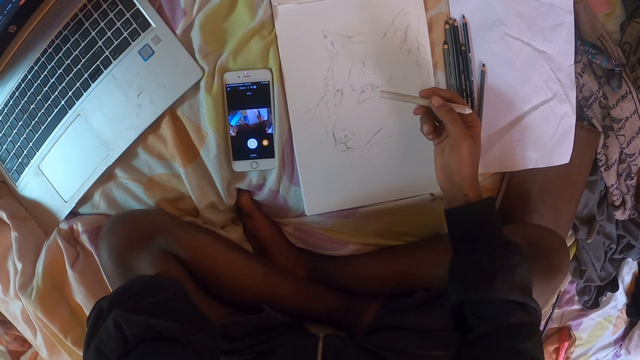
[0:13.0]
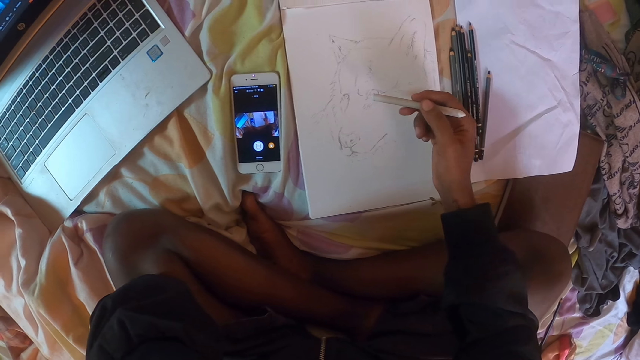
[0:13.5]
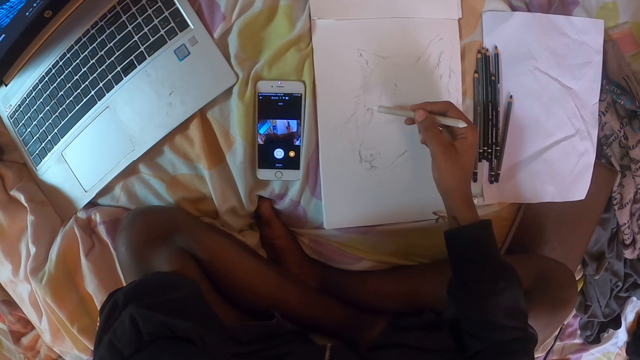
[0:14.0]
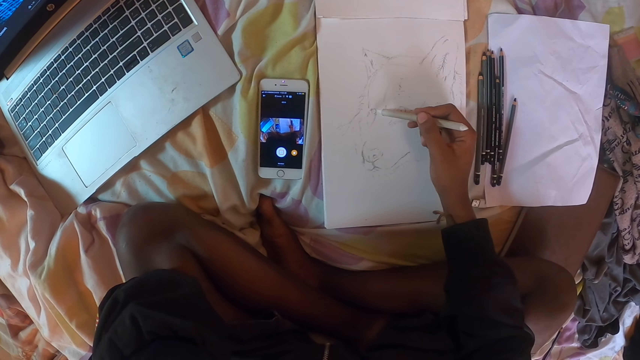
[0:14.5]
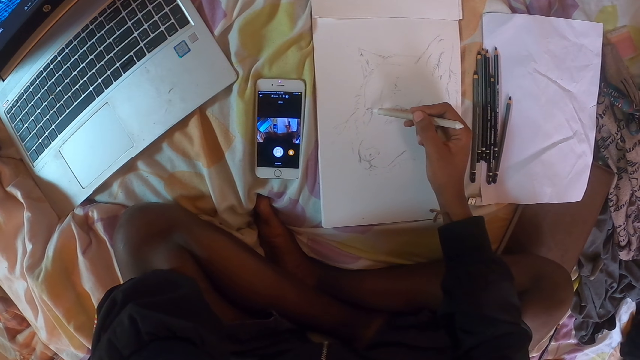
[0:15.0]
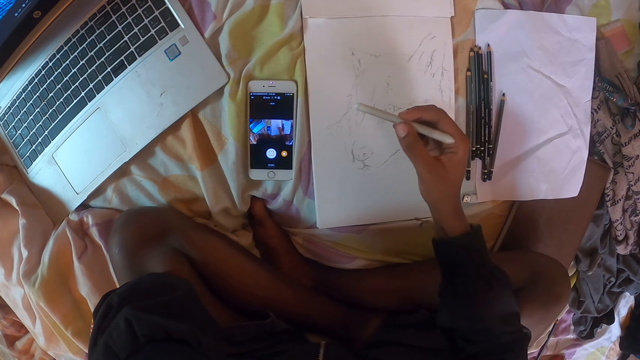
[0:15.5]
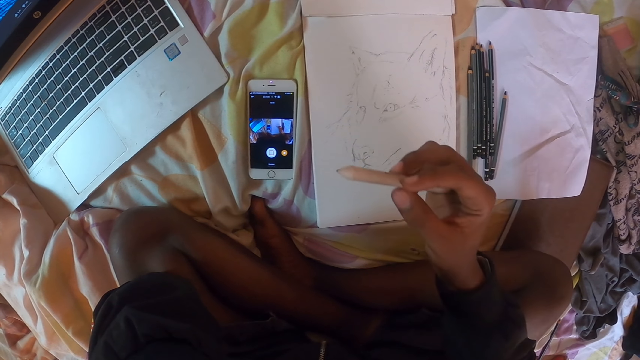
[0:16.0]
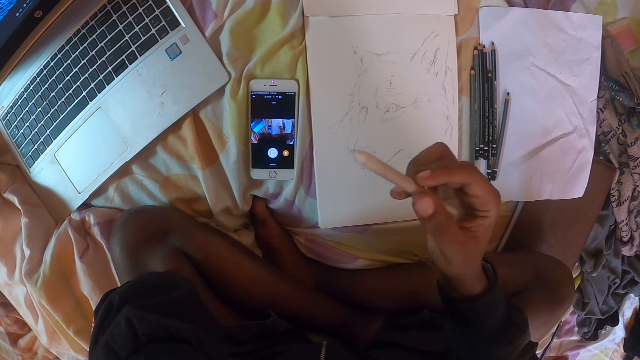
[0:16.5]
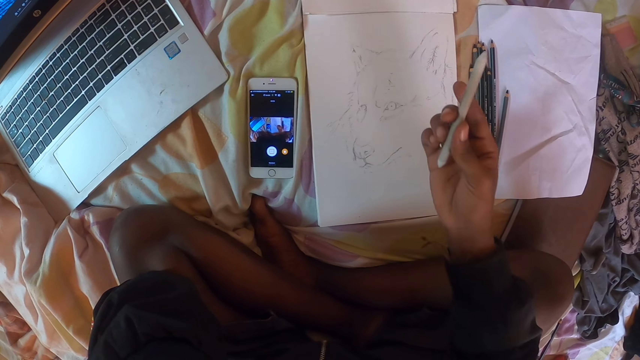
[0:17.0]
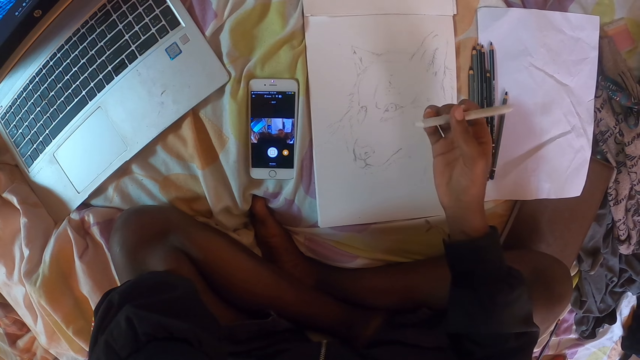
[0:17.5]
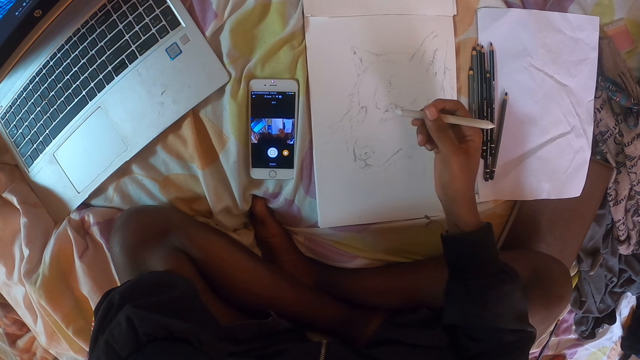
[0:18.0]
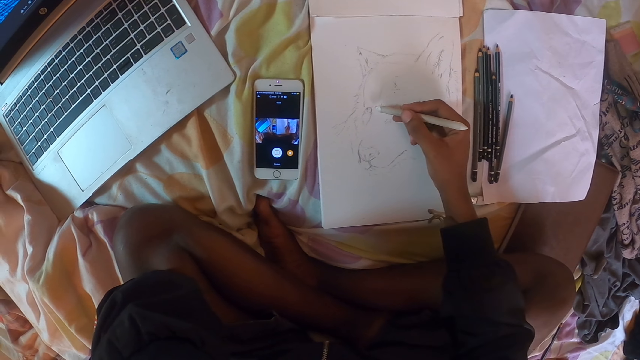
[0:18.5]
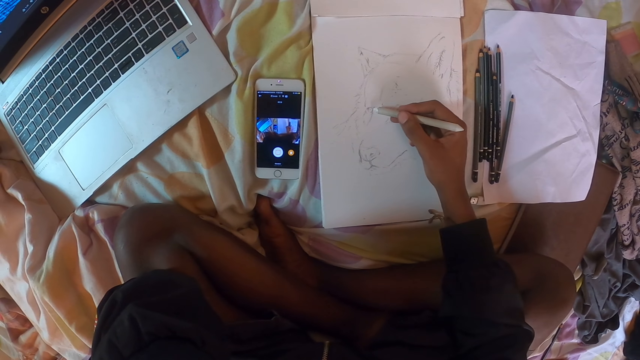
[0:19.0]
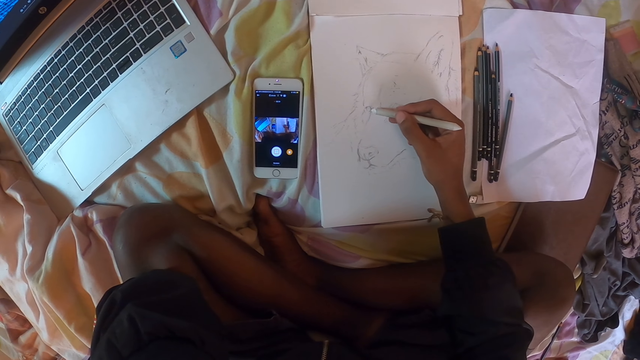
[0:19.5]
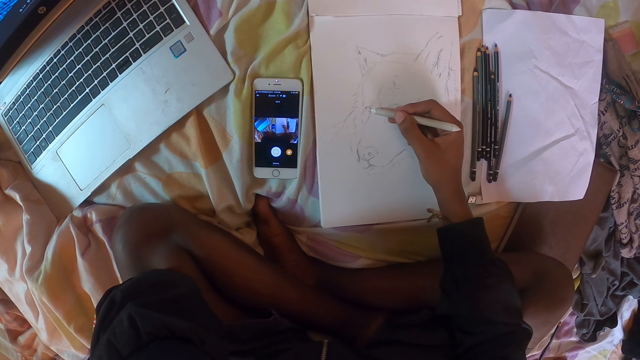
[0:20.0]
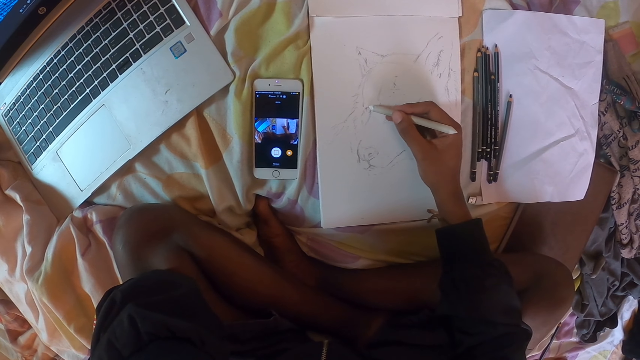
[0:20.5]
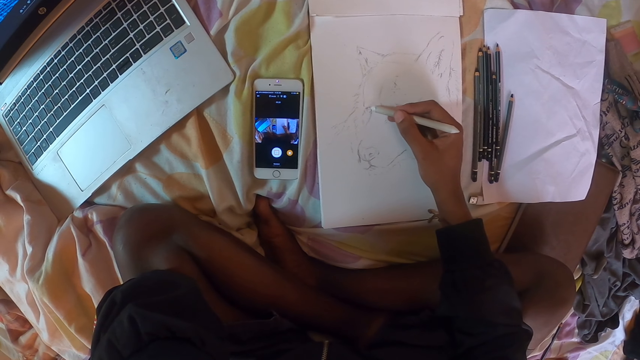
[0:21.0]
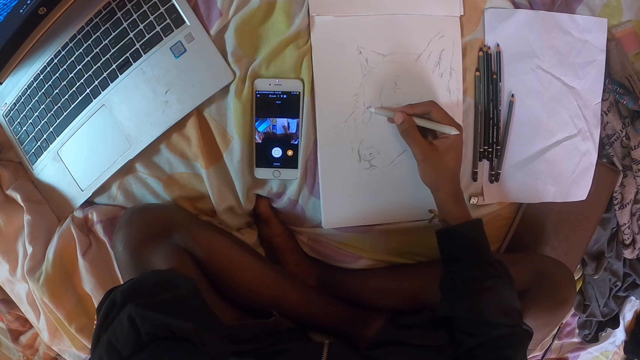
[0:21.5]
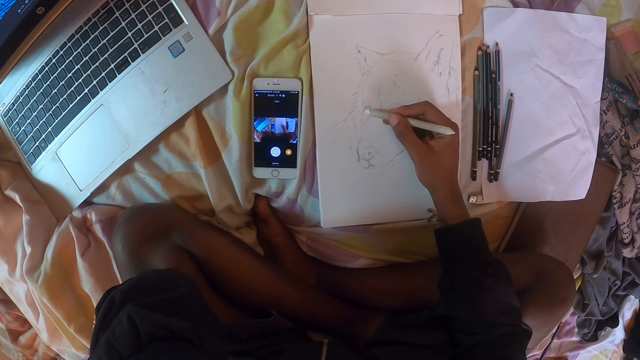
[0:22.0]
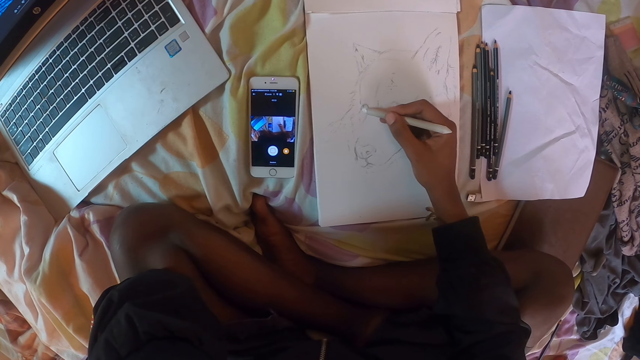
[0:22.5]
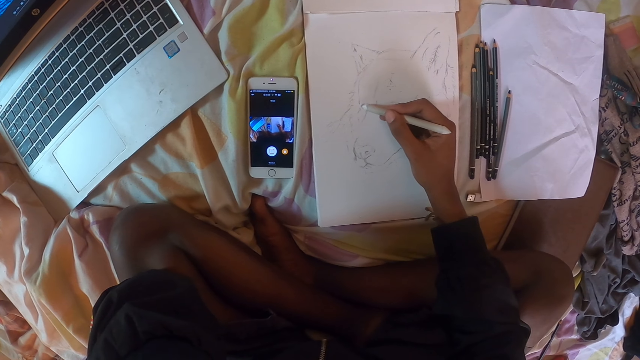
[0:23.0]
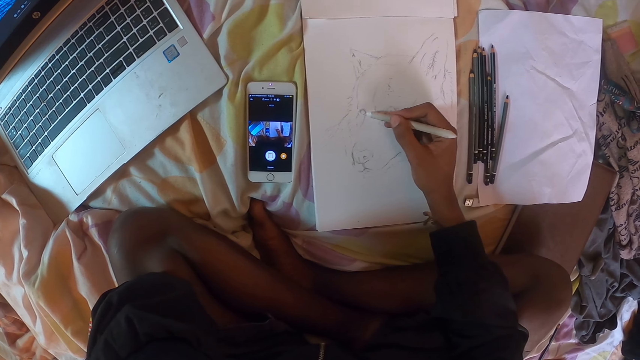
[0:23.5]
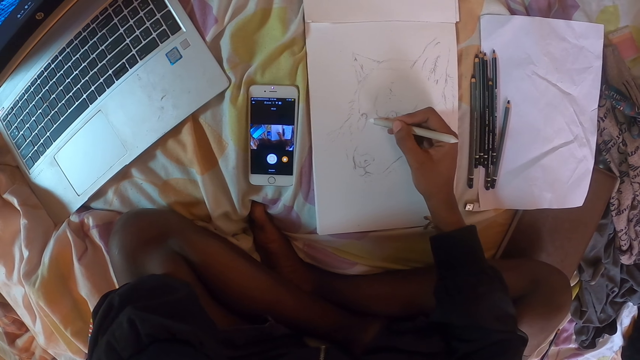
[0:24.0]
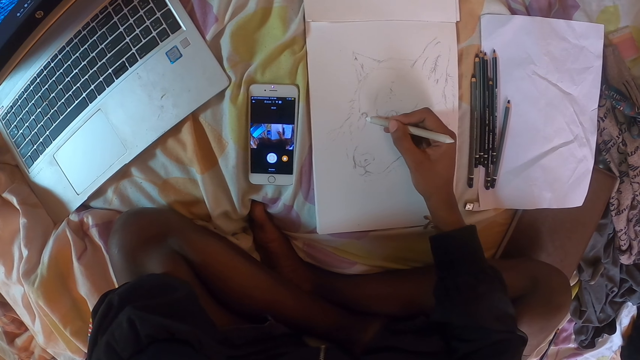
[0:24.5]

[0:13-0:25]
The camera wearer points at the picture with the color pencil. They hold the color pencil on the hand. They look at the color pencil. They draw the picture on the piece of paper on the table with a pencil. They shade the picture with the color pencil on the drawing book.

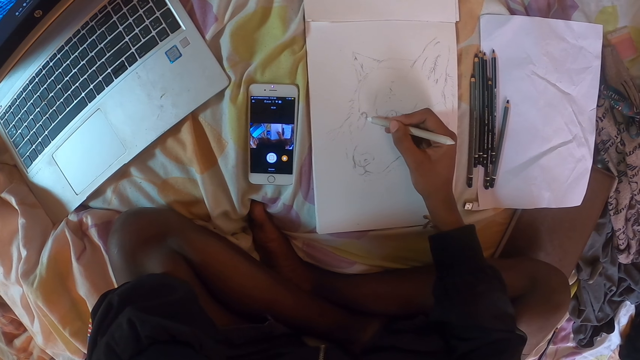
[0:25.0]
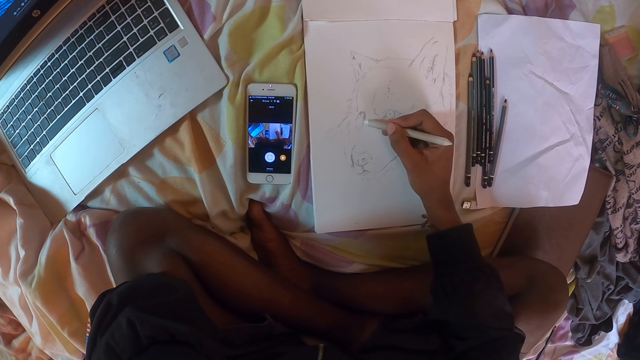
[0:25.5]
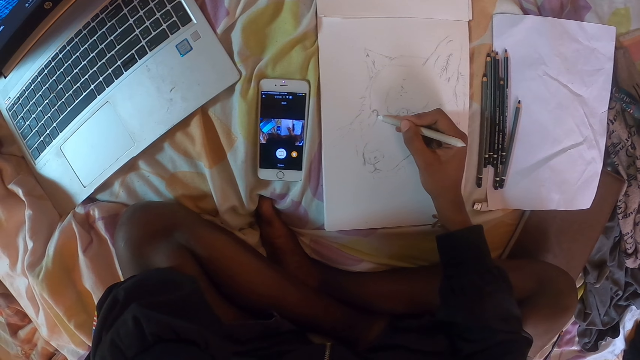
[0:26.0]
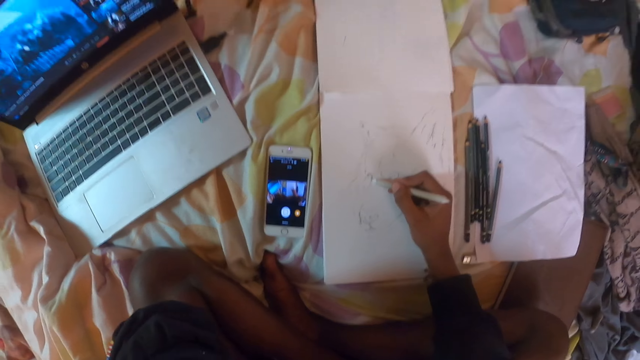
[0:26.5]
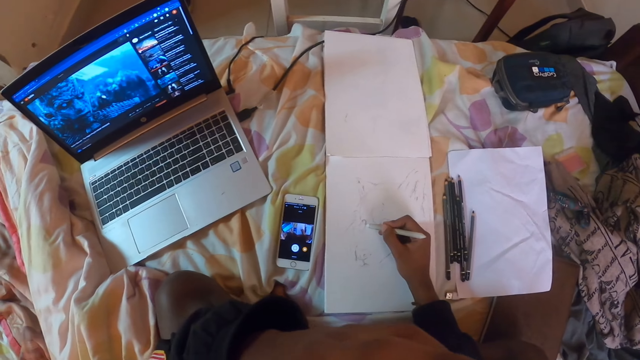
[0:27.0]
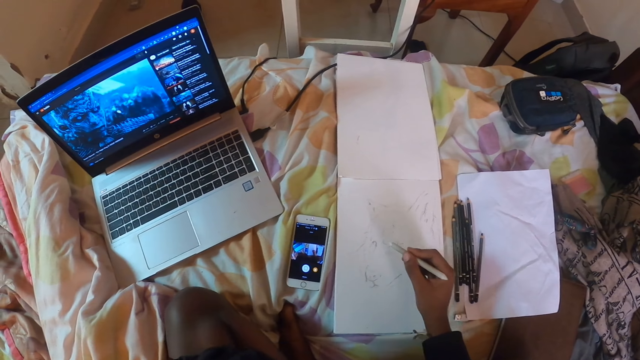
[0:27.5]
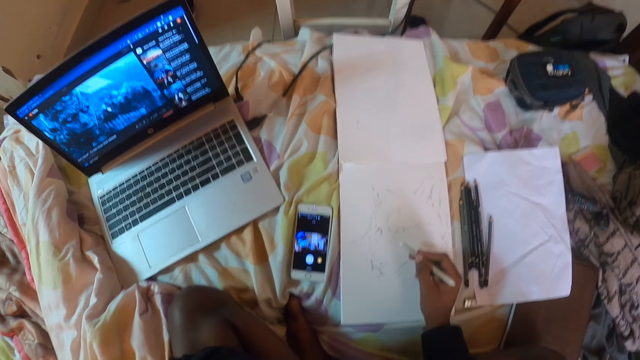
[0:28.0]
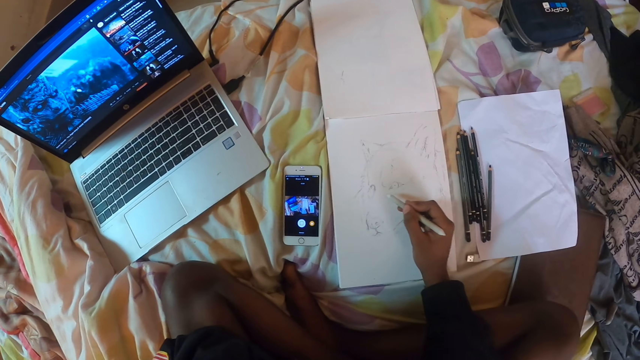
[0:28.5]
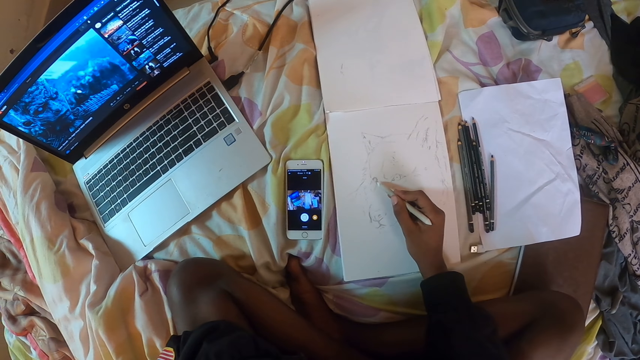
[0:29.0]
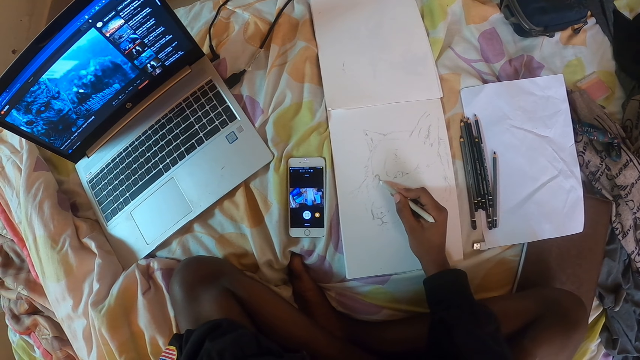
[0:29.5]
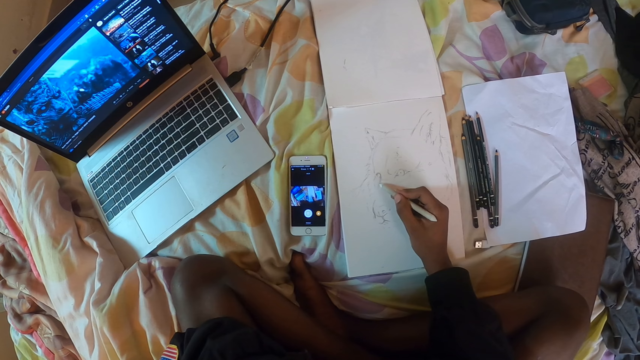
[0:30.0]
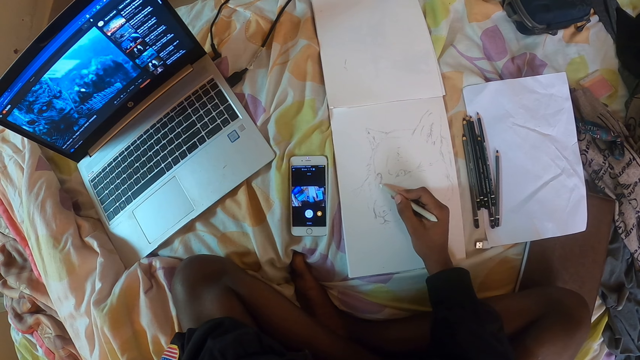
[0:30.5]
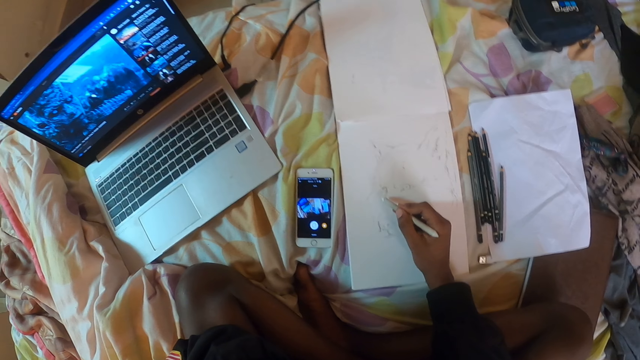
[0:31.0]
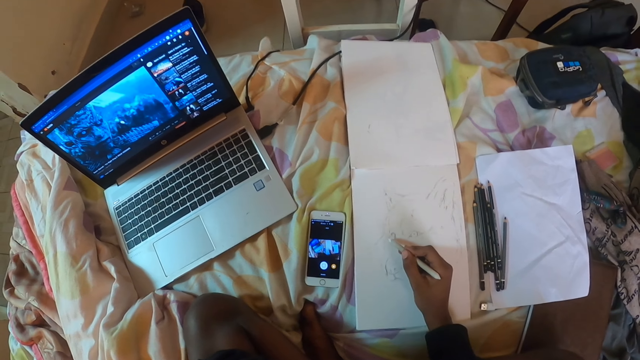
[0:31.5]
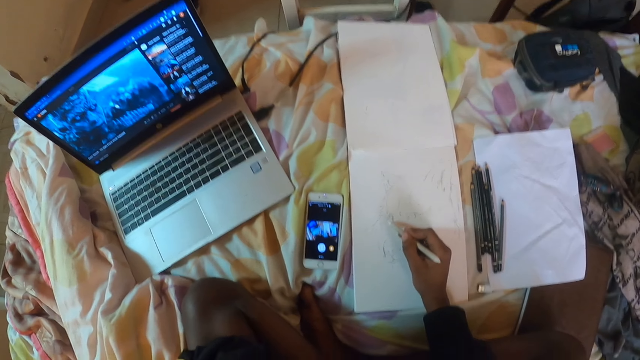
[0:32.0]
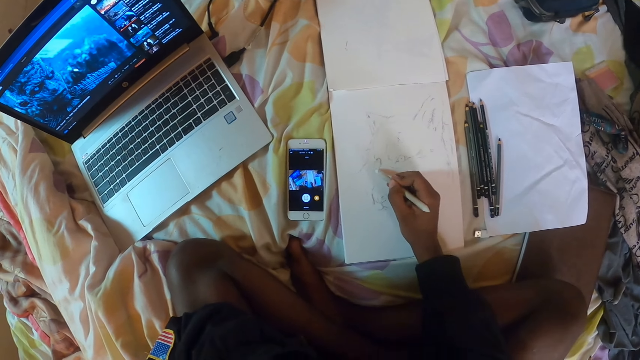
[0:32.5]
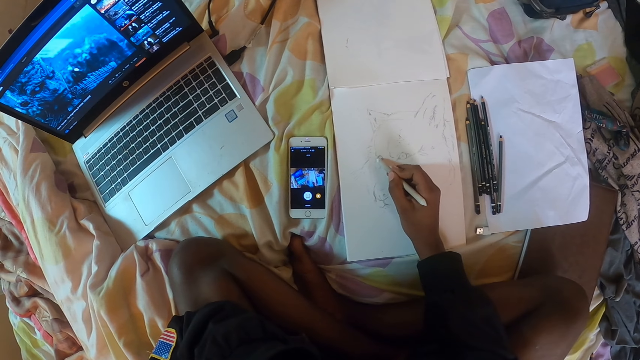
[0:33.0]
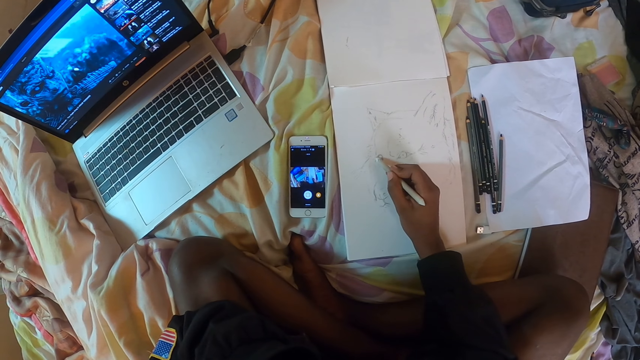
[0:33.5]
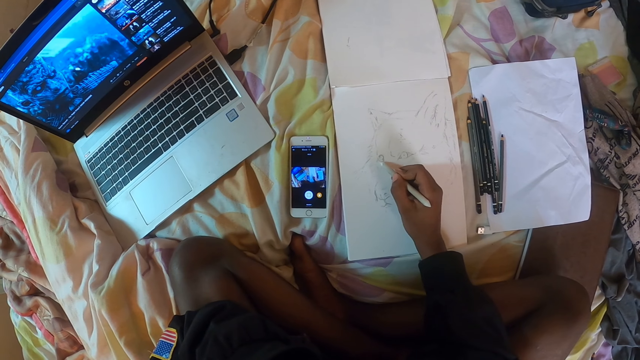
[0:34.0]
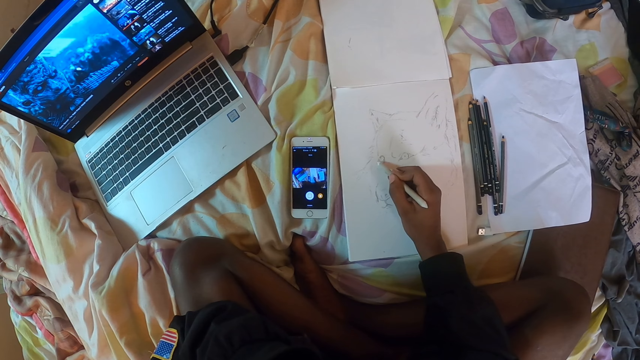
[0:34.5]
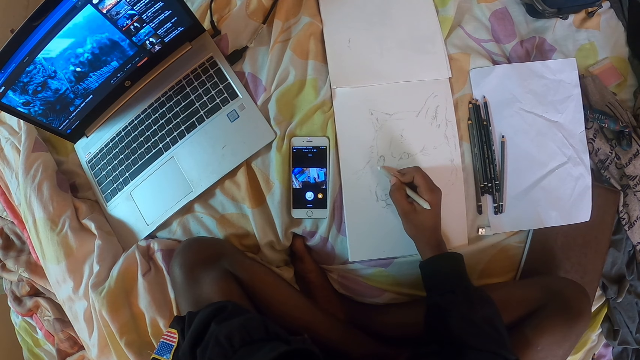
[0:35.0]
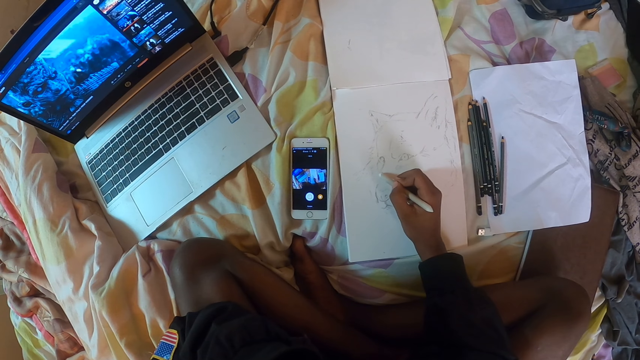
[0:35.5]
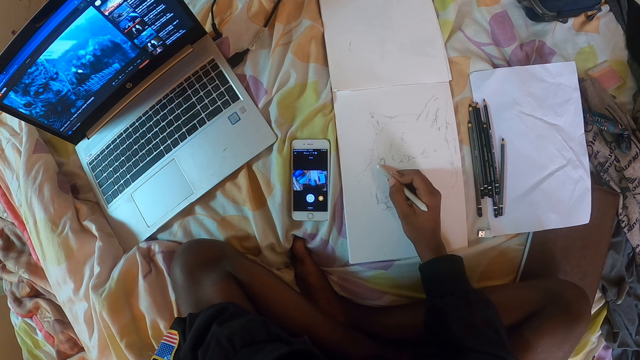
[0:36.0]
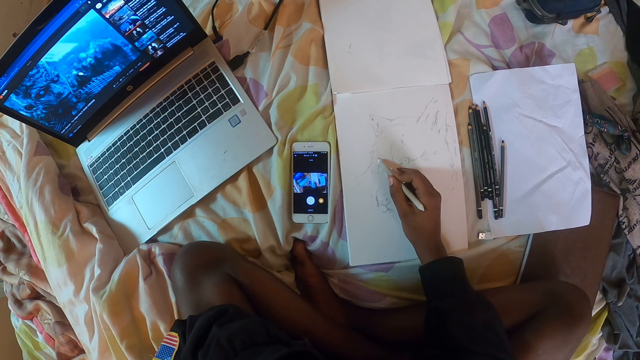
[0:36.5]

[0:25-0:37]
The camera wearer adjusts the camera. He holds the pencil with his right hand. He draws a picture on the piece of paper on the table with the pencil.
